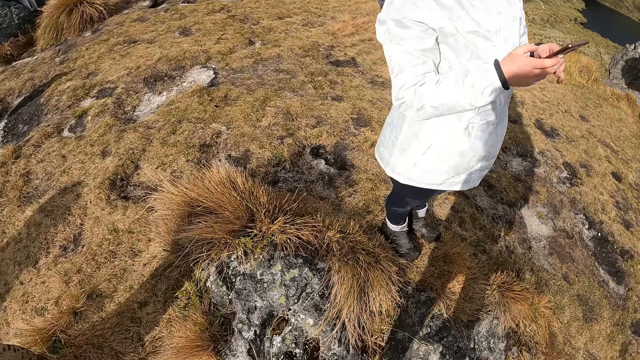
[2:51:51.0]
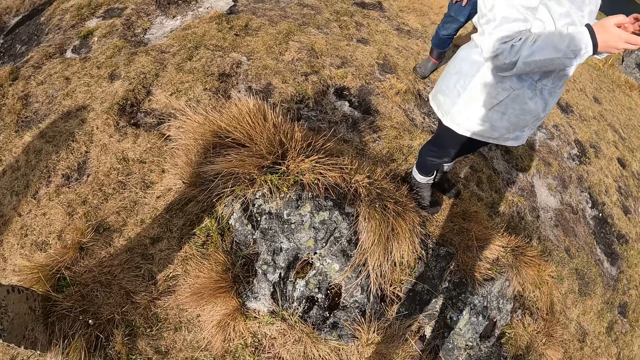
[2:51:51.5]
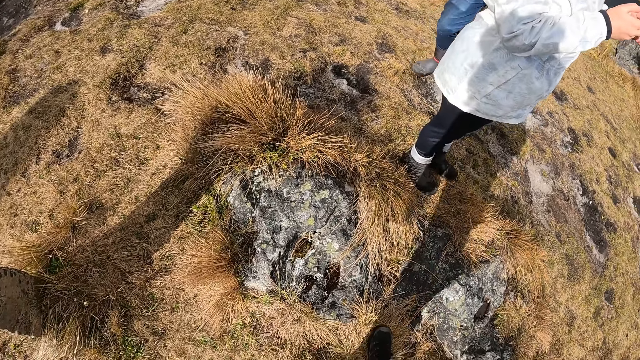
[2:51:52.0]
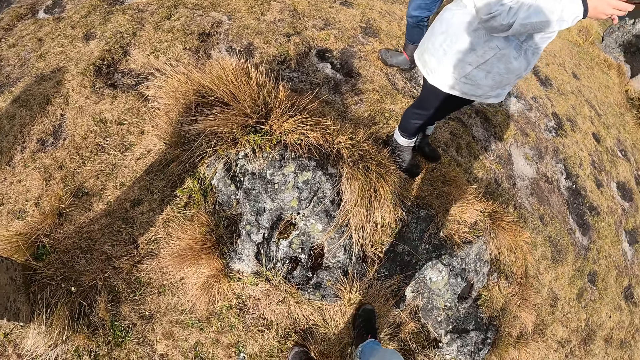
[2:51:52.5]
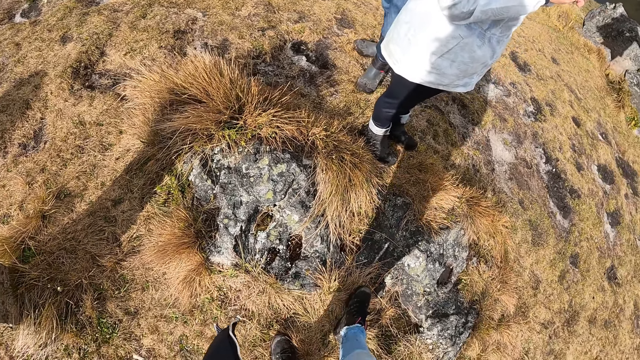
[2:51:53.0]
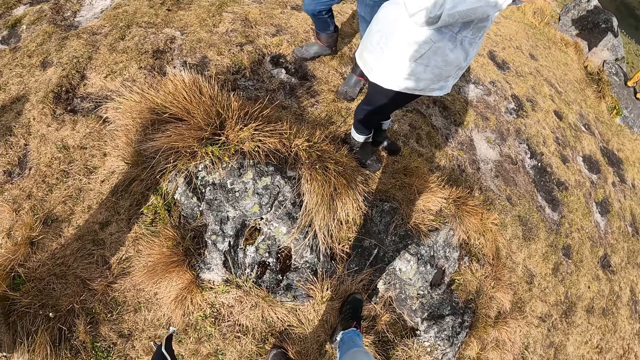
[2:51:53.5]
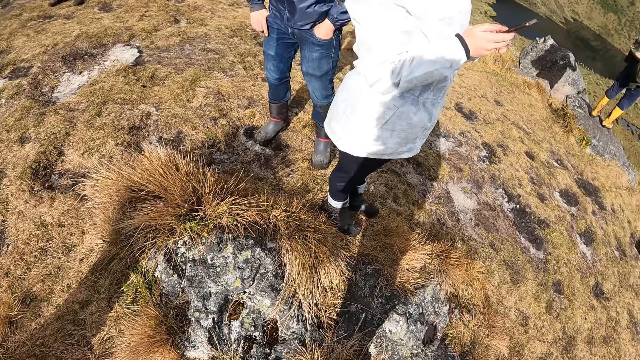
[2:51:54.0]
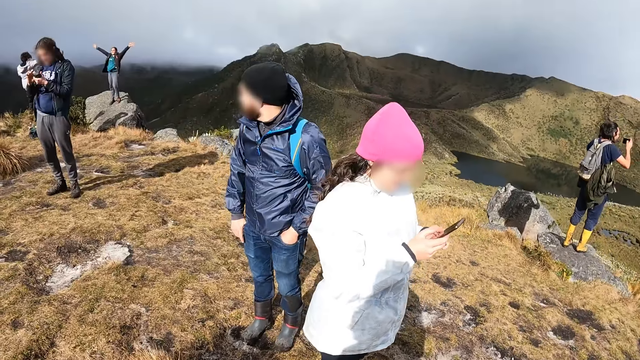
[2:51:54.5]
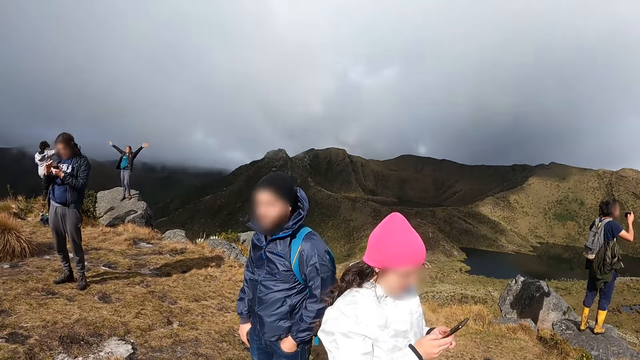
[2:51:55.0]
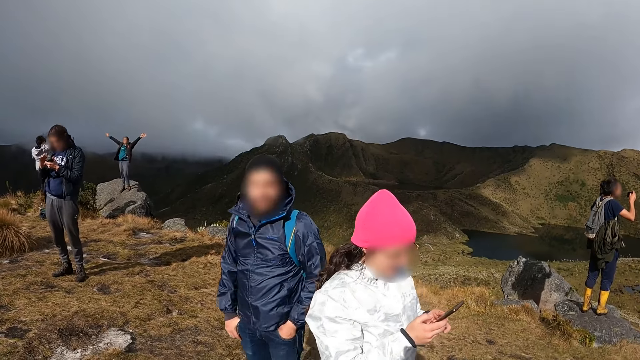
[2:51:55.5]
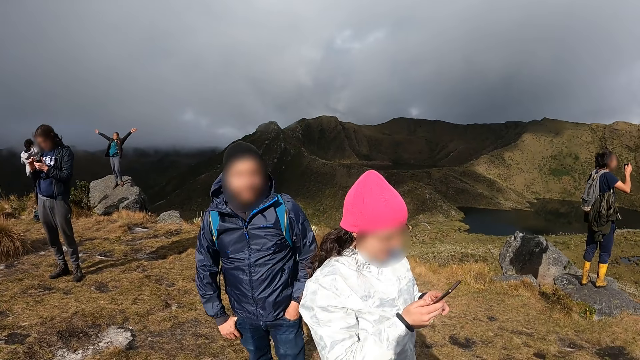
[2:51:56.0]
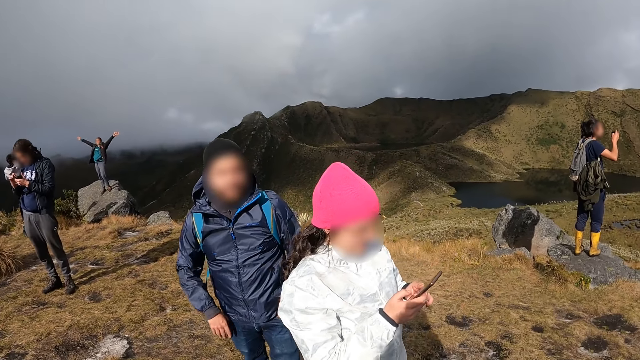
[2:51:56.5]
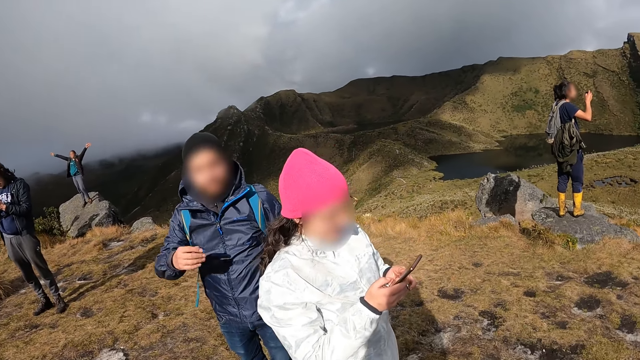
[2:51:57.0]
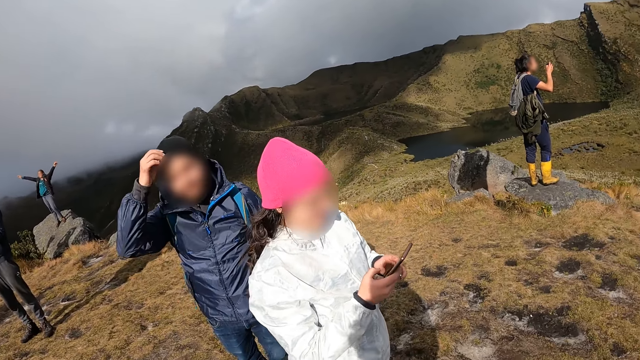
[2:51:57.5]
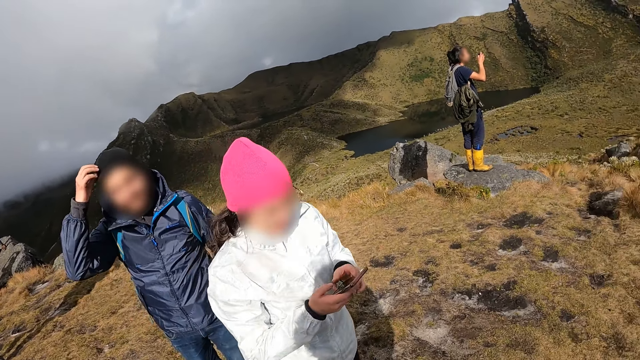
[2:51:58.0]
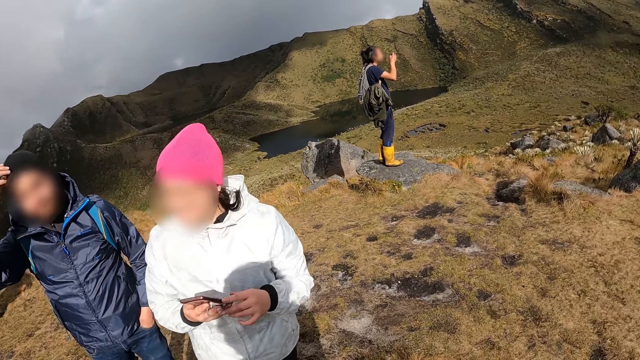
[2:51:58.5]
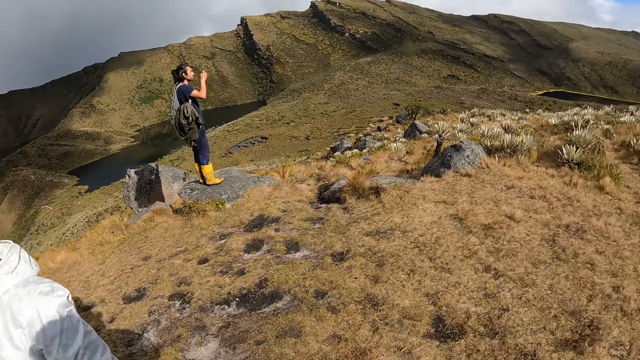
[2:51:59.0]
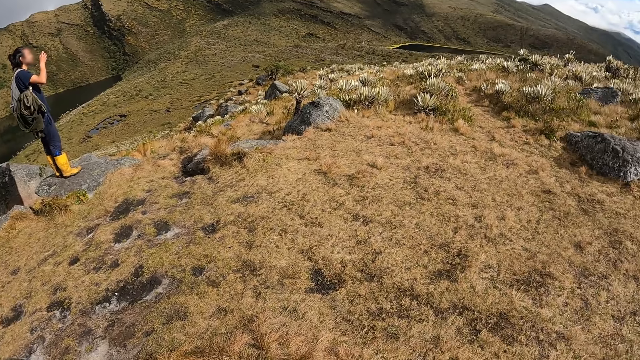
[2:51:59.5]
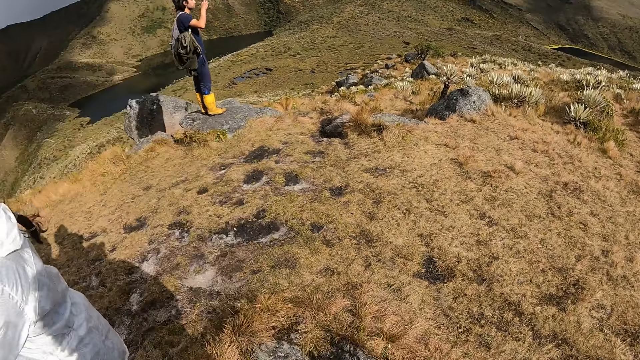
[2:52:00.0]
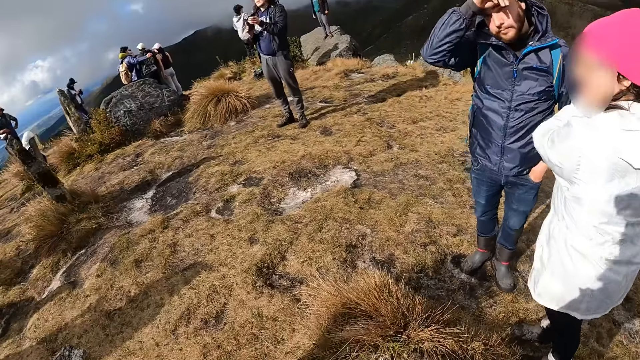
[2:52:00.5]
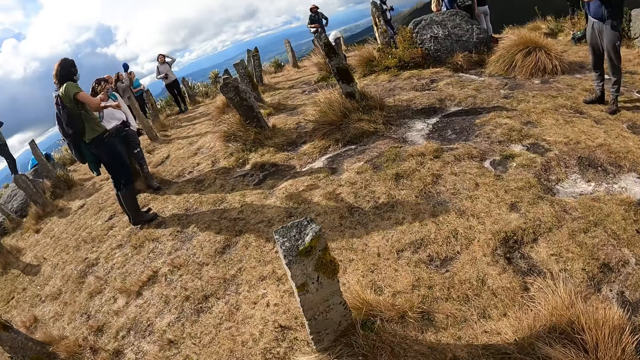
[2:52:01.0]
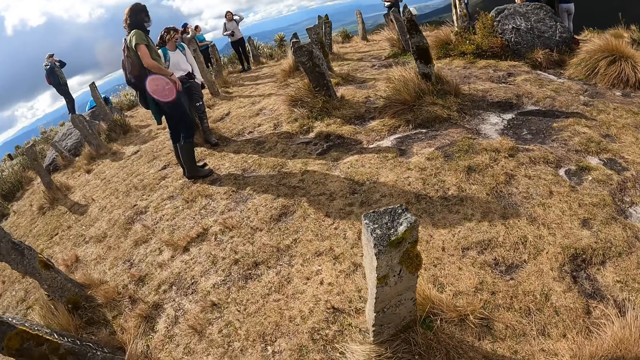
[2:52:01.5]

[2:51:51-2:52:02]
The woman holds a phone. The man moves beside the woman. The camera wearer looks up. The man looks at the camera wearer. The man adjusts a cap. The man scratches his head with his right hand. The camera wearer turns around.

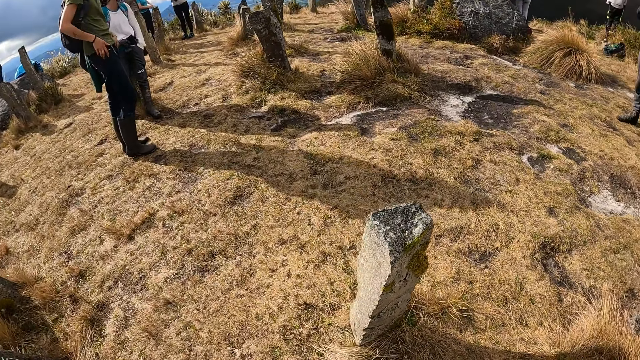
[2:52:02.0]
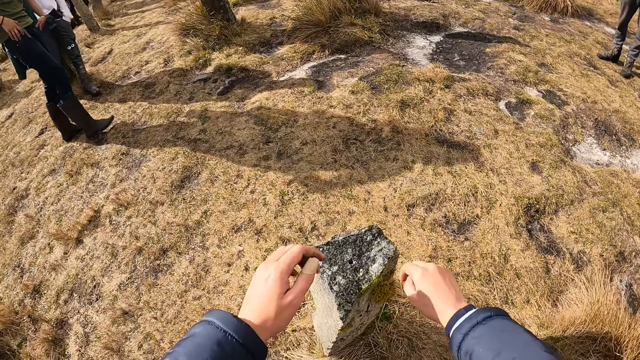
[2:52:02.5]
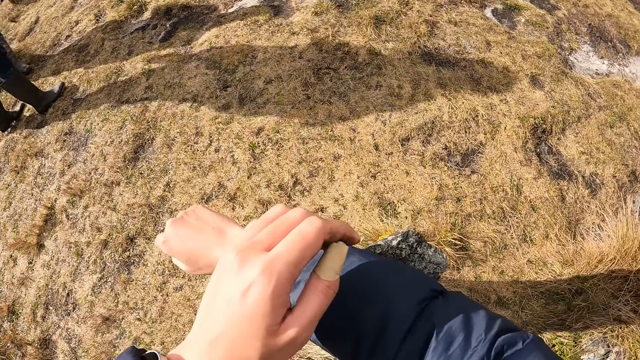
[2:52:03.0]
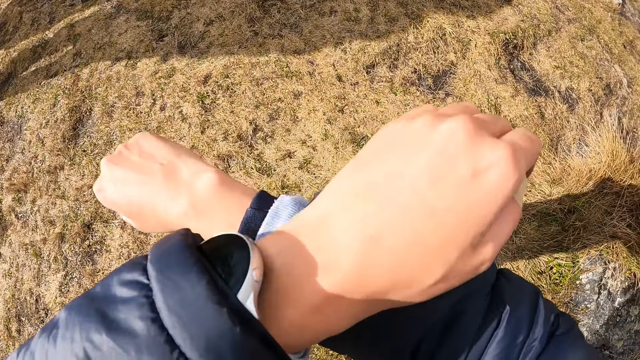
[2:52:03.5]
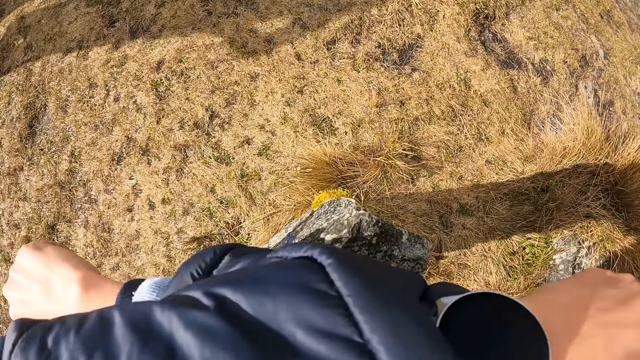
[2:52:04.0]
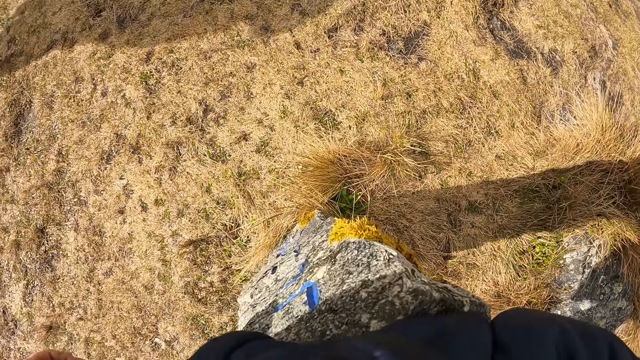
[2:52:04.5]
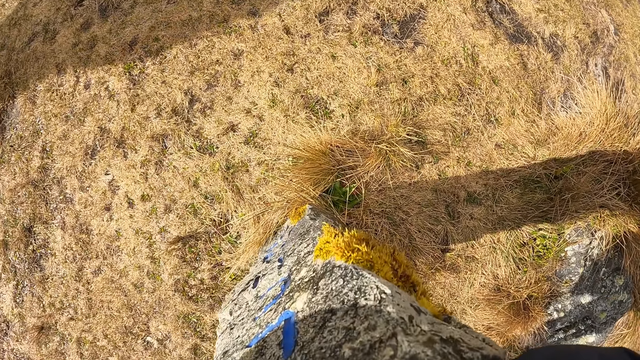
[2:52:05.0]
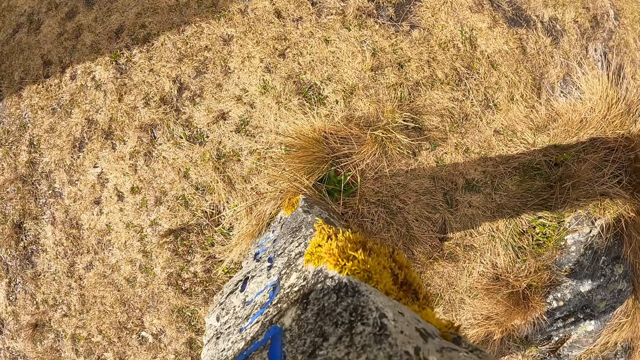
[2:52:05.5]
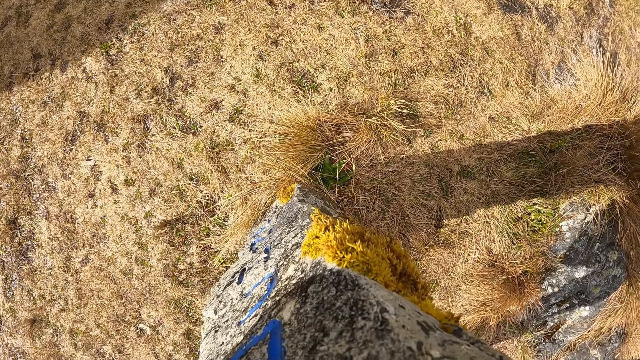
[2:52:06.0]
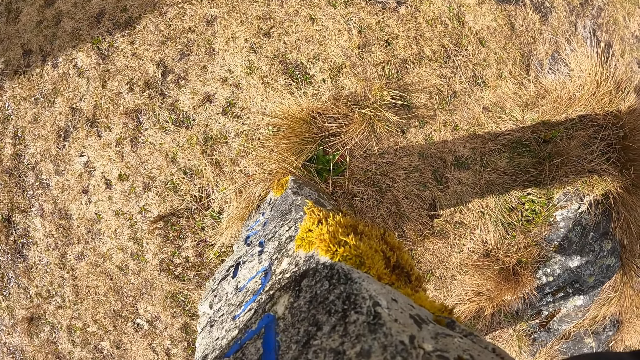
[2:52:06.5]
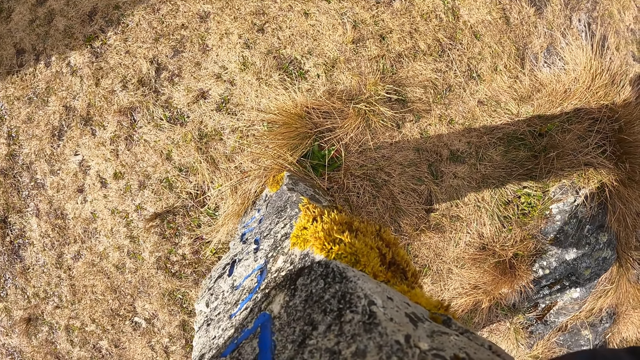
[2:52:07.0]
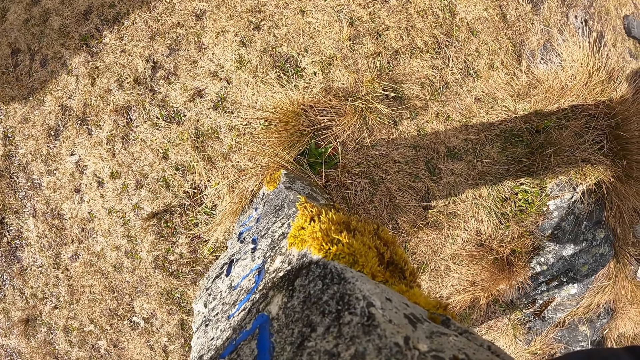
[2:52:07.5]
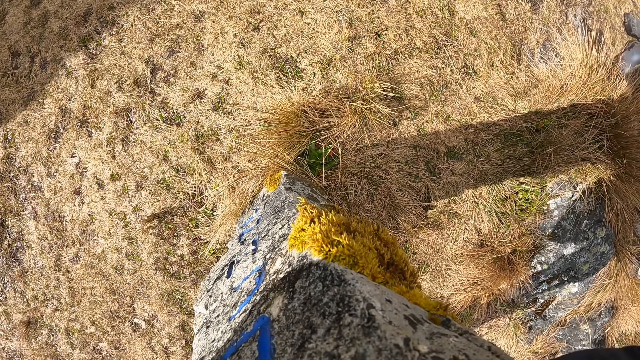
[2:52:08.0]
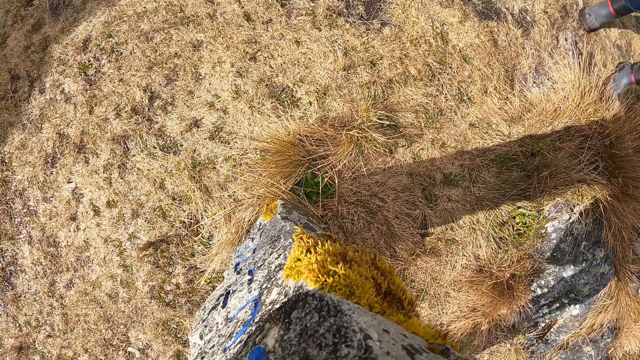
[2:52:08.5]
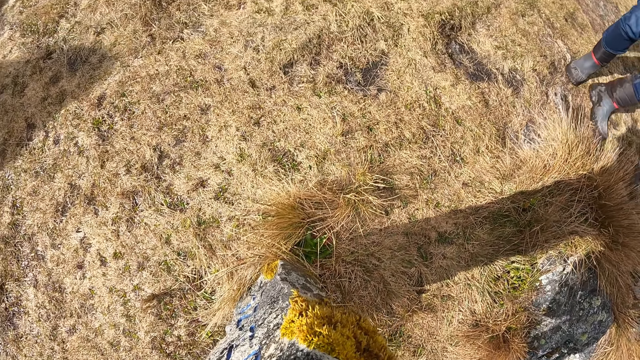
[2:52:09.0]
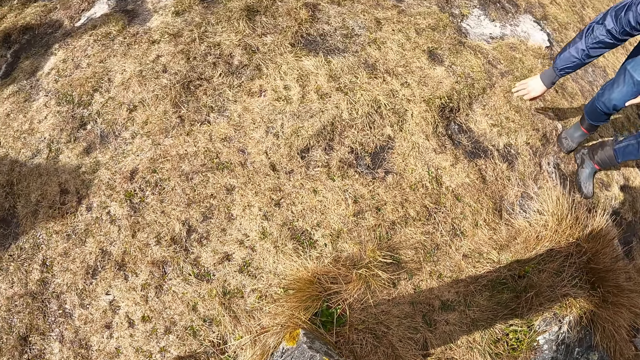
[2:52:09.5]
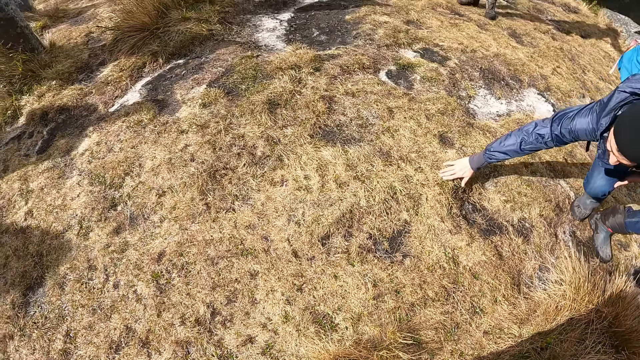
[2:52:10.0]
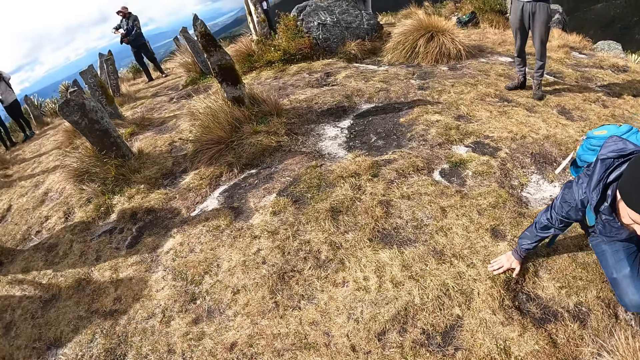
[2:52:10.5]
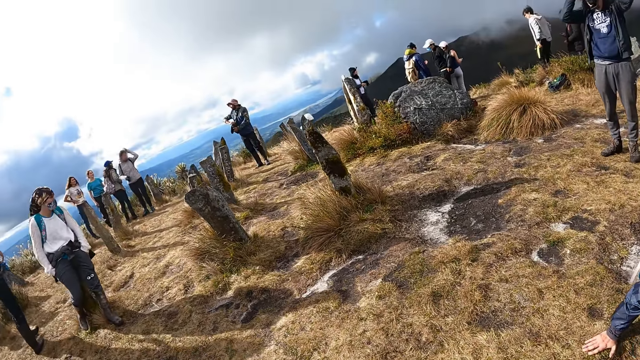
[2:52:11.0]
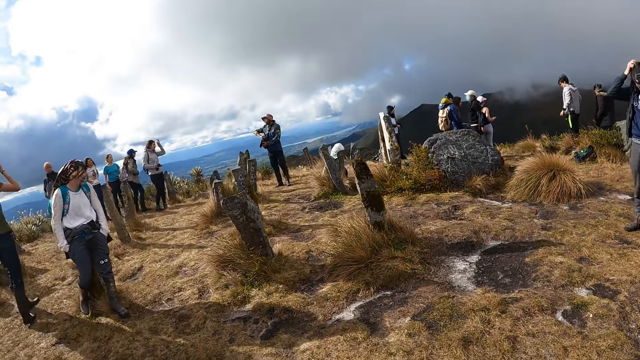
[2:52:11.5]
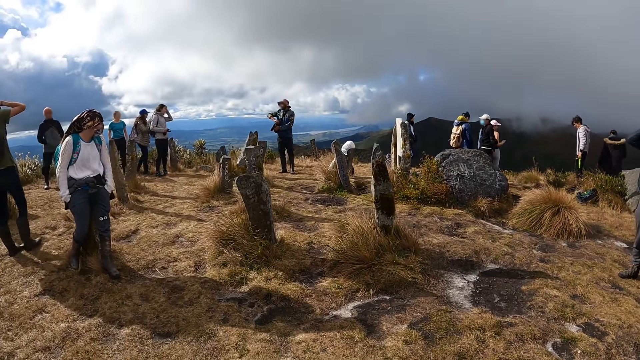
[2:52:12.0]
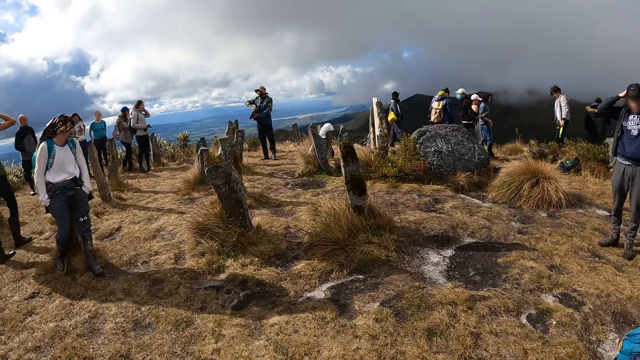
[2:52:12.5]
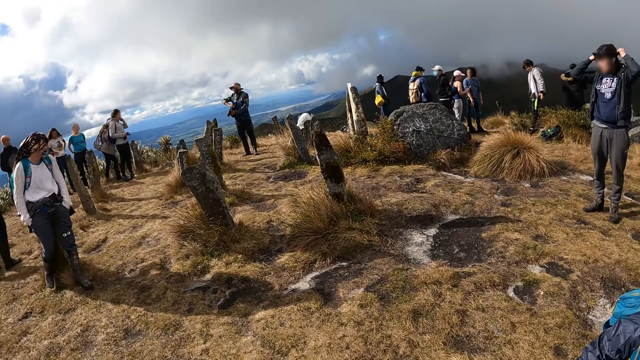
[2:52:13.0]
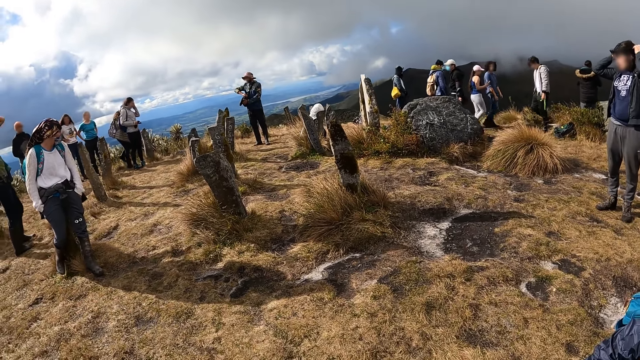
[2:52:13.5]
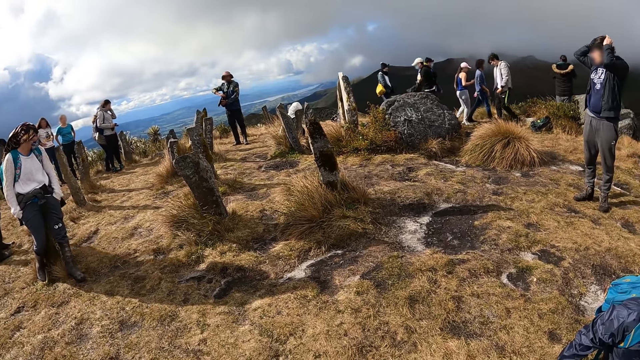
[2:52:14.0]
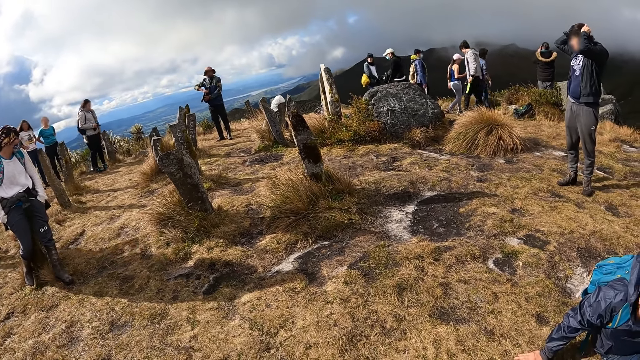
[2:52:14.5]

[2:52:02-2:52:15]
The camera wearer places both hands on a rock or stone. They stand beside the stone. The man sits on the ground. The camera wearer looks around.
